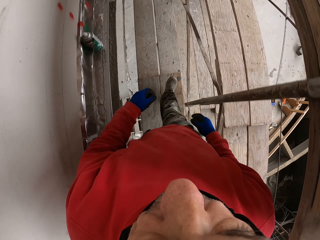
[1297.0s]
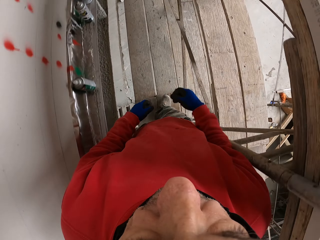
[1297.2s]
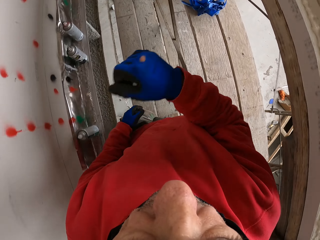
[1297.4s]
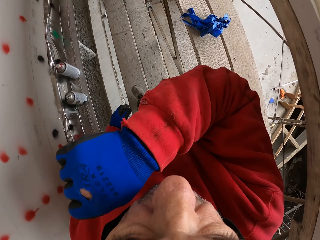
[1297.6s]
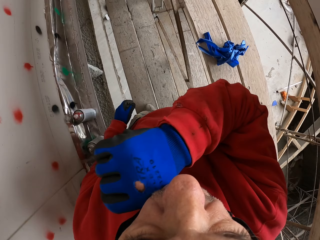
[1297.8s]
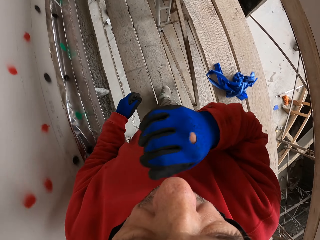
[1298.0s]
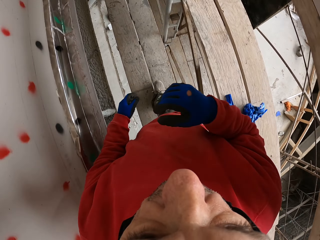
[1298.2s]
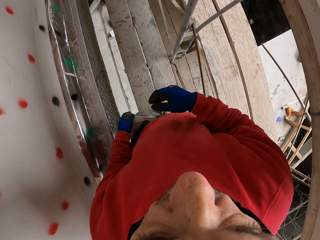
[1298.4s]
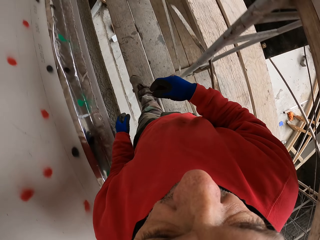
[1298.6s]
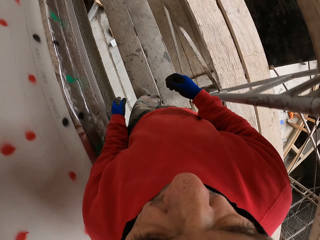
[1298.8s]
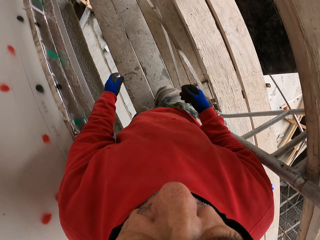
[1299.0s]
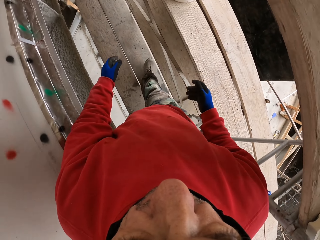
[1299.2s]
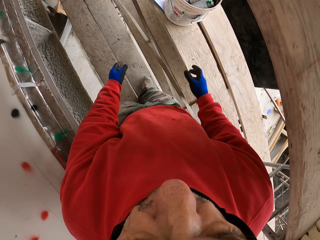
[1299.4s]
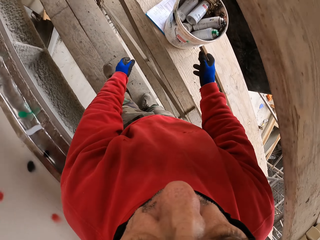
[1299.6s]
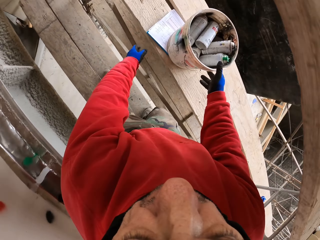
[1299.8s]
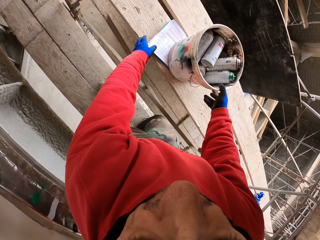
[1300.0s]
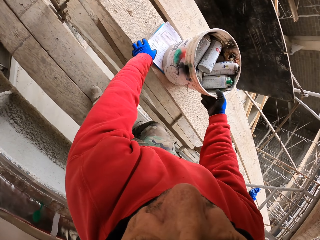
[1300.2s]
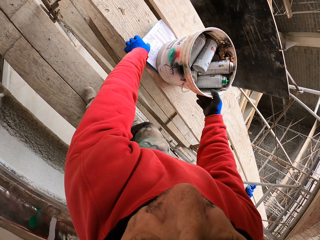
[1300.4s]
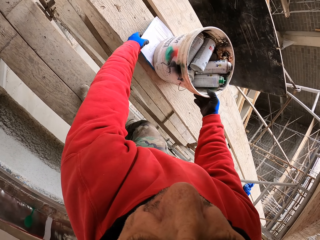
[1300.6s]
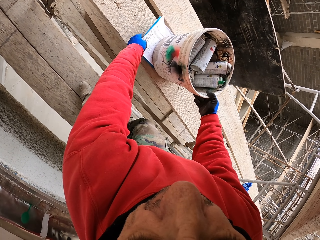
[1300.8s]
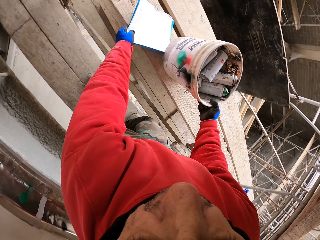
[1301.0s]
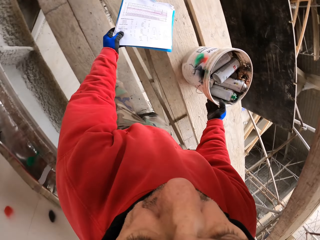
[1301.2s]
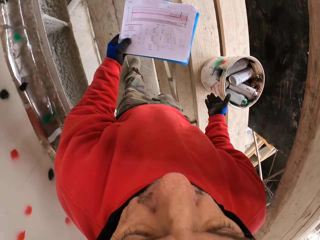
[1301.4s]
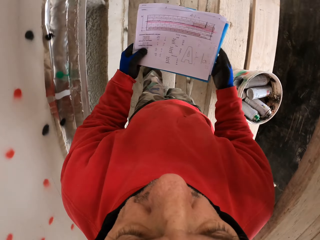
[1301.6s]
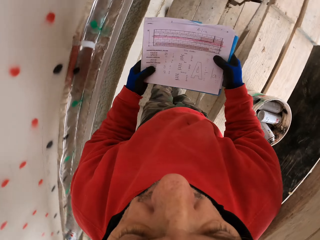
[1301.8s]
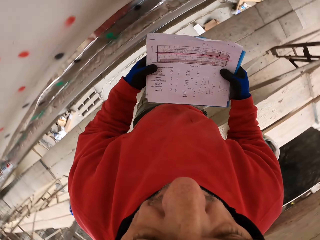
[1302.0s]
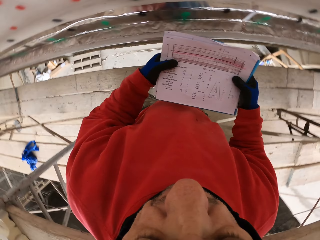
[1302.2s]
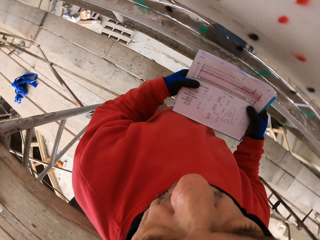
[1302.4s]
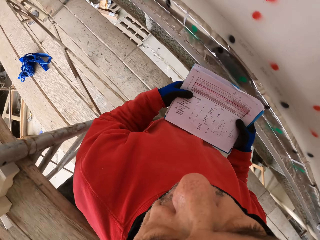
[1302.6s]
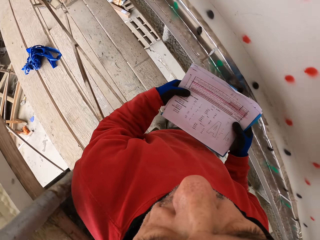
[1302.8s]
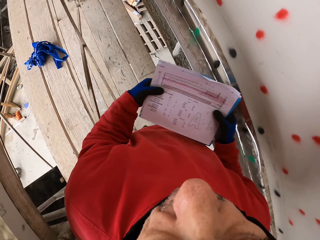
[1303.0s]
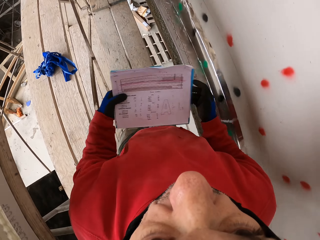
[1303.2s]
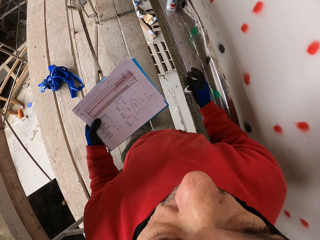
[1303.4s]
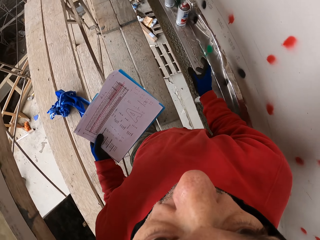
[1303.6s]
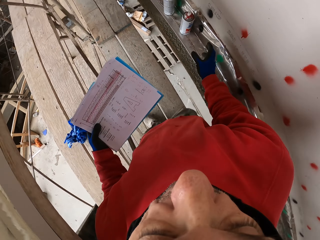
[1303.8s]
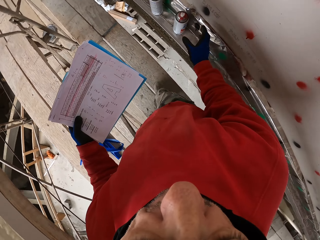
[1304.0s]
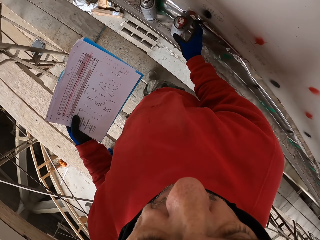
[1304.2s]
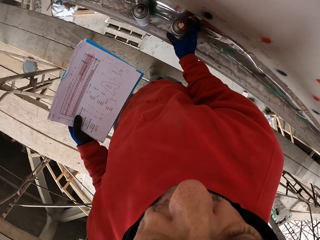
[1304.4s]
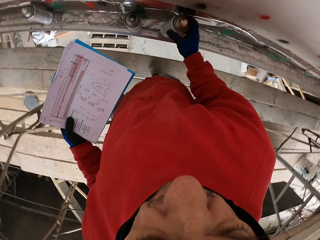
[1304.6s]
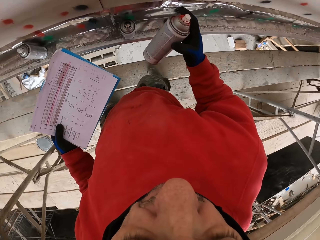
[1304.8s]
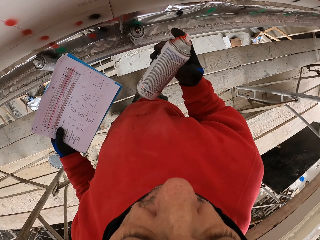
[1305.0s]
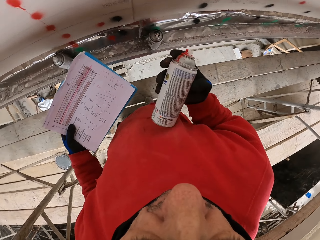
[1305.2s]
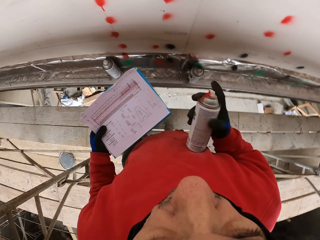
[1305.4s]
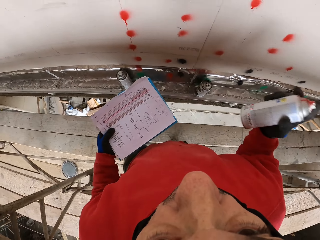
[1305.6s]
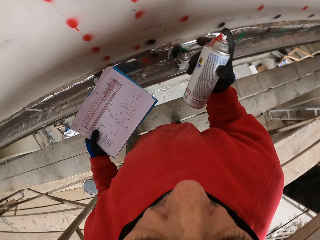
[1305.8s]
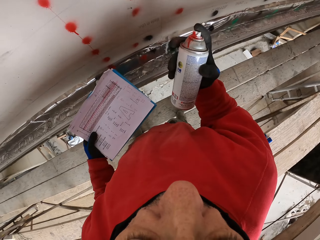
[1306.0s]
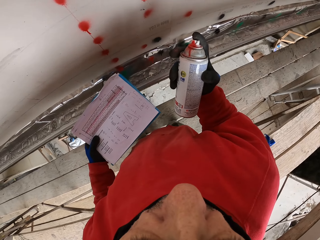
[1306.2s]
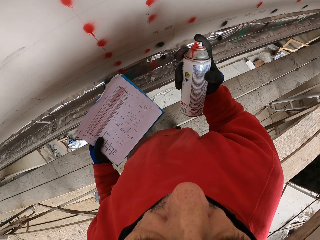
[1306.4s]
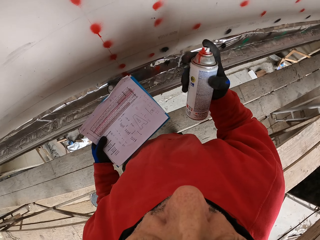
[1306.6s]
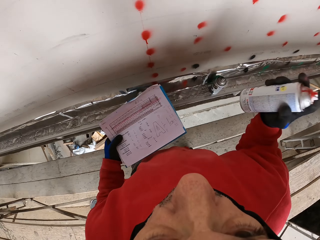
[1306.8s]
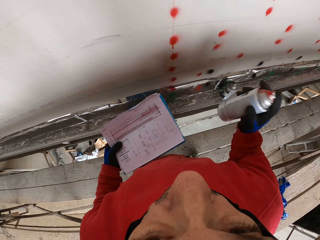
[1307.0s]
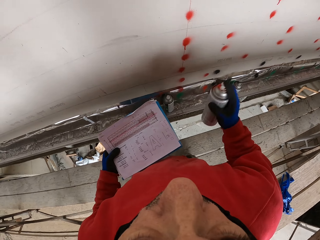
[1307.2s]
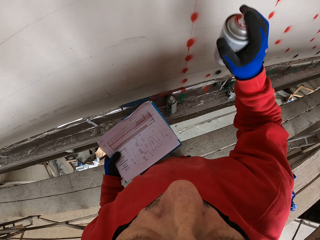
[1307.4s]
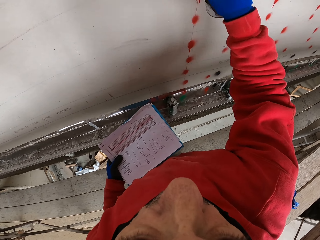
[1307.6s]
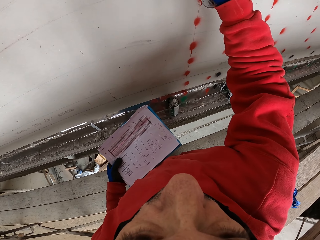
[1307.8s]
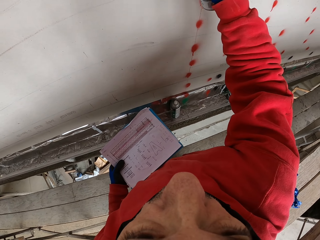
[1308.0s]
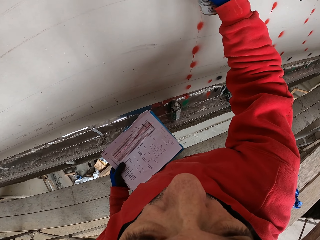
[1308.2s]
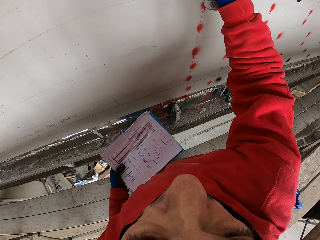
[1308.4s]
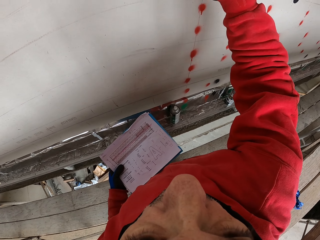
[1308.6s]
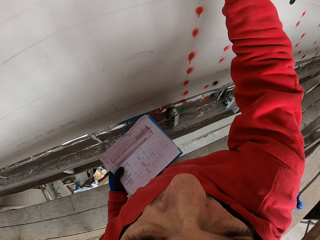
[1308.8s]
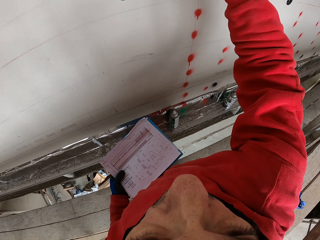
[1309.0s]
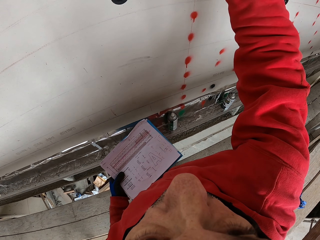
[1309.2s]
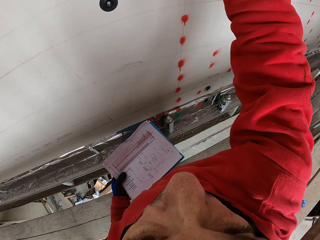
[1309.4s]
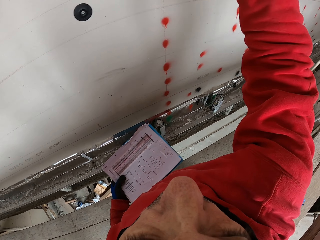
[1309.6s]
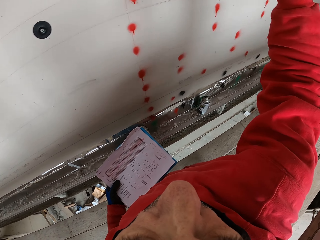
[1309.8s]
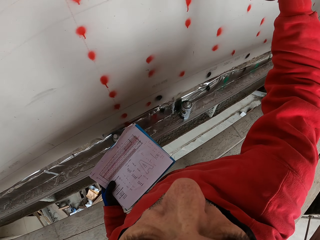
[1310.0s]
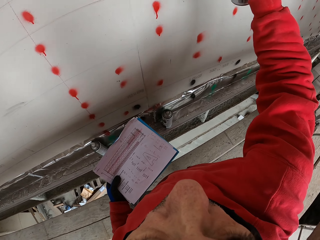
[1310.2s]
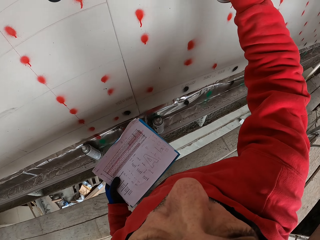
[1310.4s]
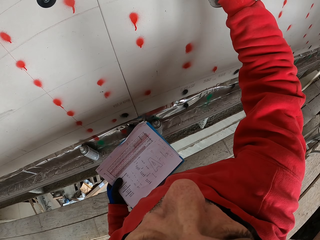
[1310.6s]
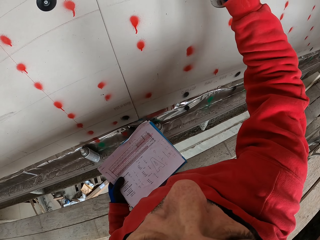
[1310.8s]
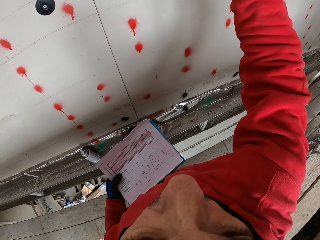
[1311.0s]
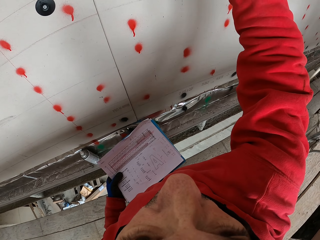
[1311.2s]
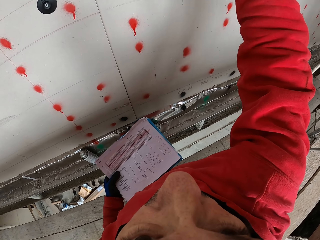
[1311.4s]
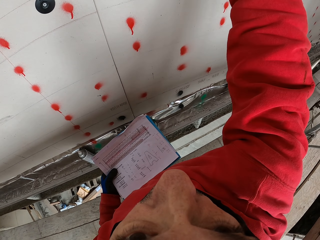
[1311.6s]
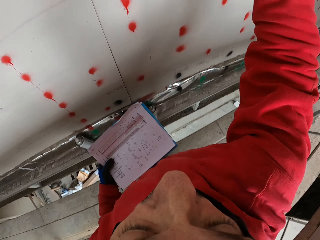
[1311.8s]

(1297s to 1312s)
The camera wearer walks and wipes the mouth with the hand. They touch the bucket and book. They pick up the book. They look at the book. They move around the workshop. They pick up the spray can. They shake the spray can. They spray the wall.
